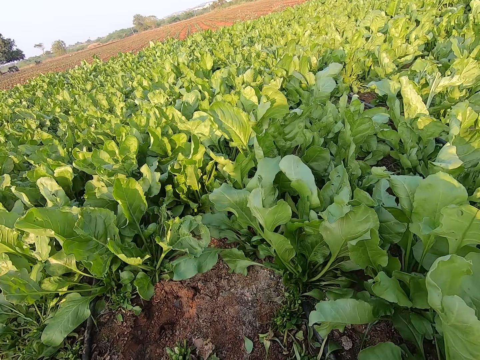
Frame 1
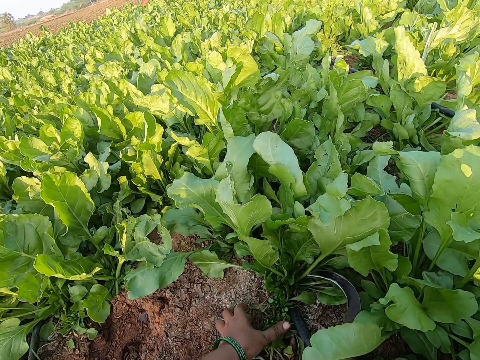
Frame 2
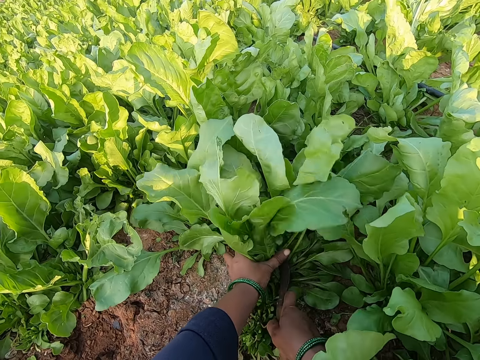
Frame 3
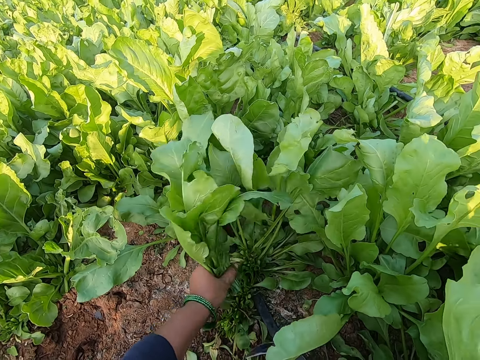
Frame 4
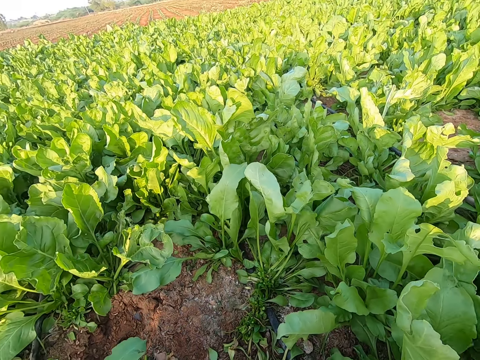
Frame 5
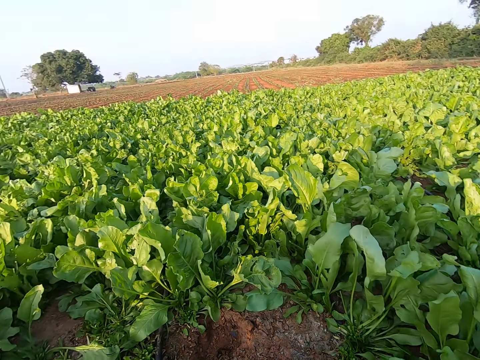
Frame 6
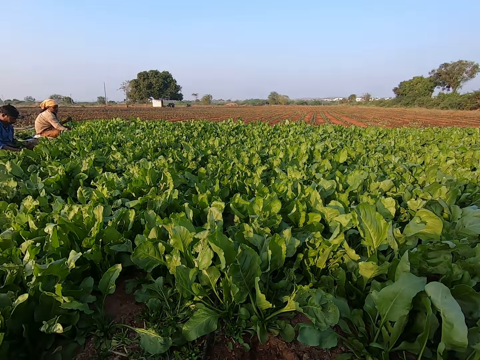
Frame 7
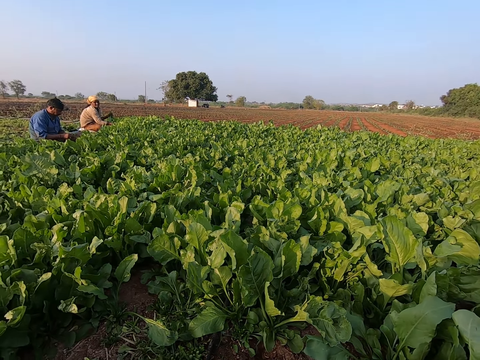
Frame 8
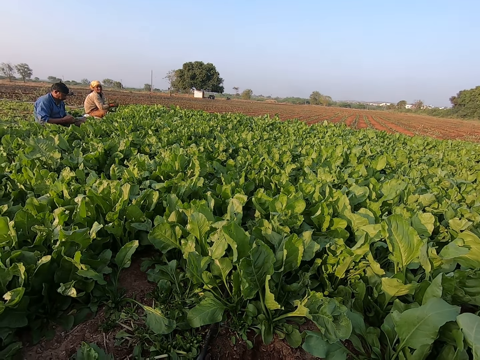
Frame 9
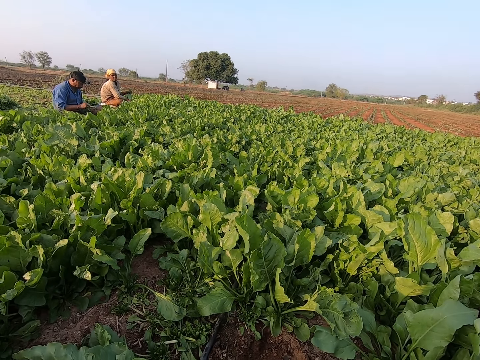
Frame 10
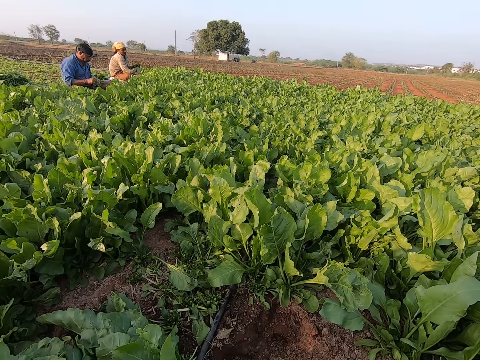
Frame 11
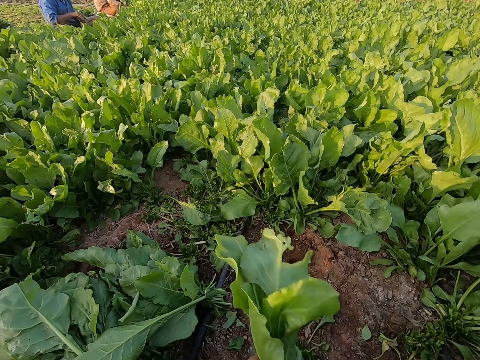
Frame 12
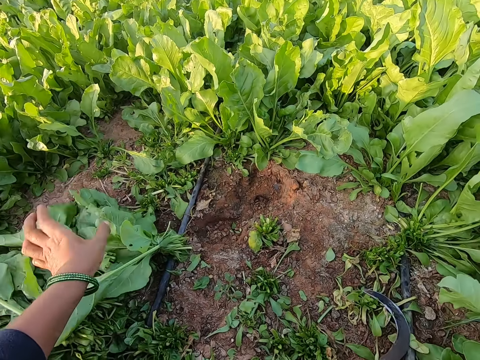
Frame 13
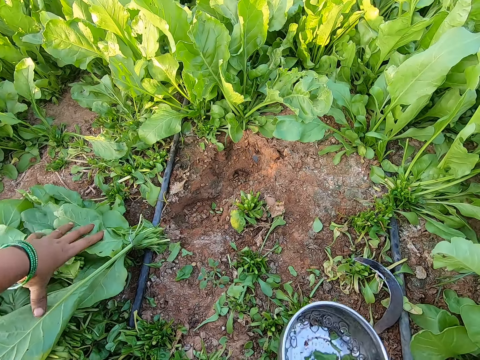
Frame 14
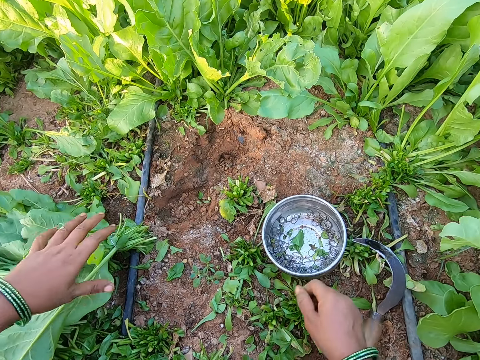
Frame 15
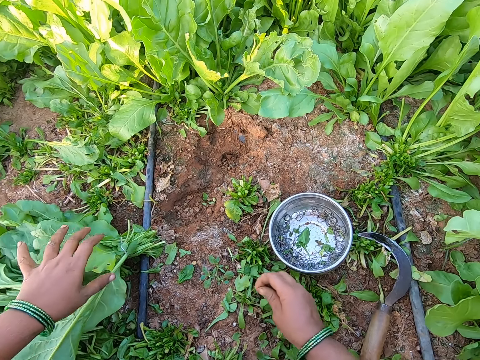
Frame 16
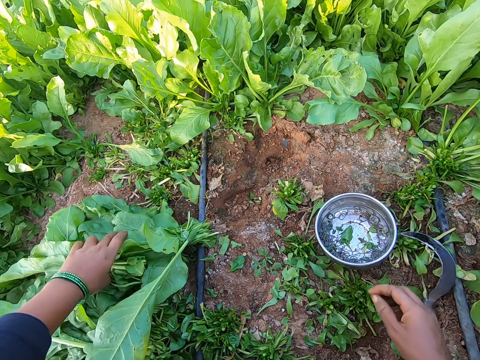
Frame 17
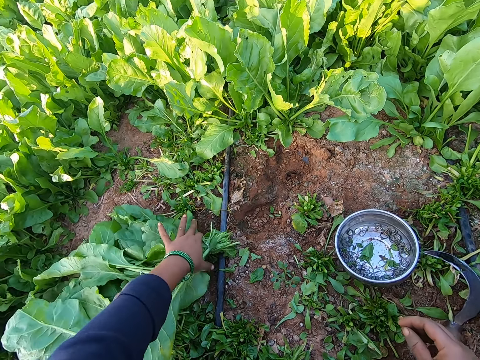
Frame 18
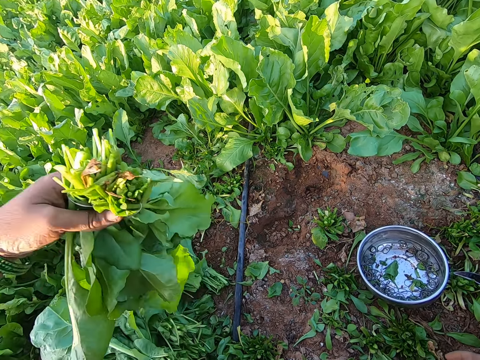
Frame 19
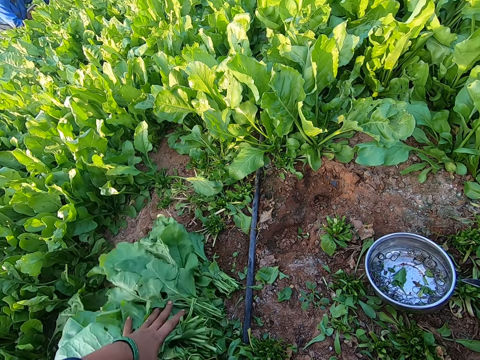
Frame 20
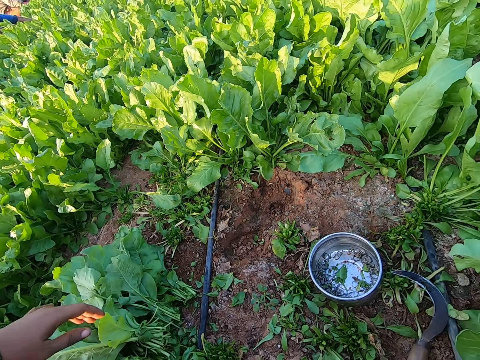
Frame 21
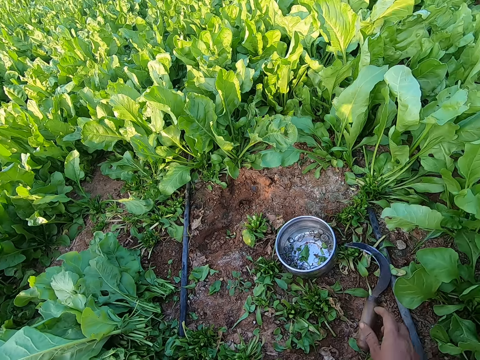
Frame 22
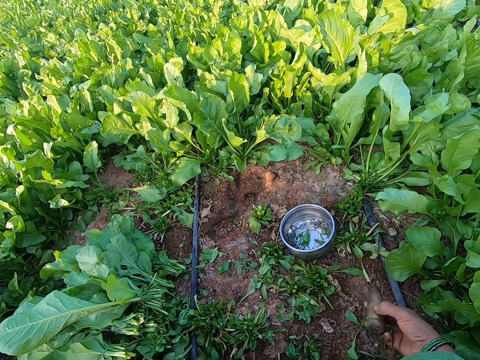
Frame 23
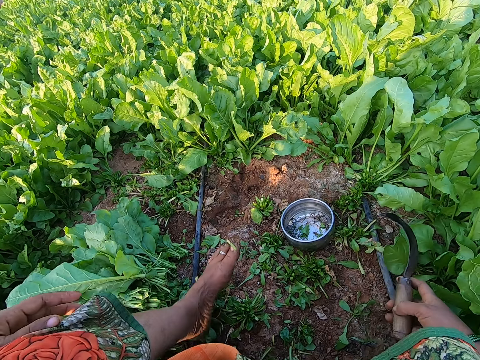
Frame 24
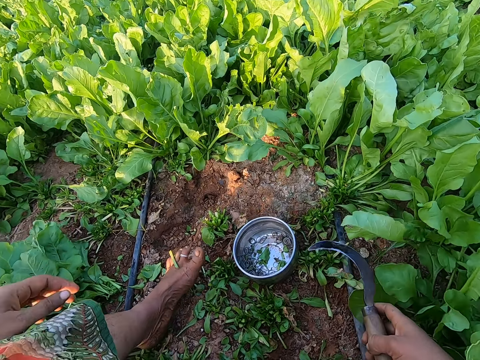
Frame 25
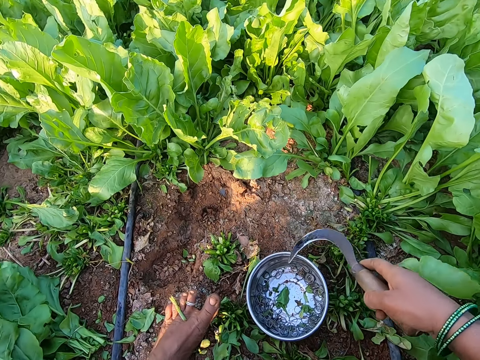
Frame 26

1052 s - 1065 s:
The camera wearer grabs a plant with her left hand. She cuts the plant with the sickle in her right hand. She drops the sickle in her right hand. She turns to the side. A man plucks a plank with a sickle in his right hand. The camera wearer drops the plant in her left hand on the ground. She holds the wrapped plants on the ground with her left hand. She drops the container in her right hand on the ground. She drops the rubber band in her right hand in the container on the ground. She holds the wrapped plants on the ground with her left hand. She picks up the sickle on the ground with her right hand. She holds the sickle.

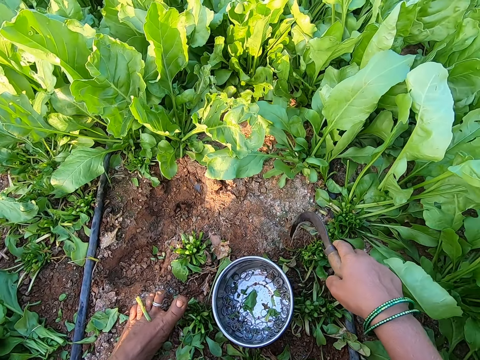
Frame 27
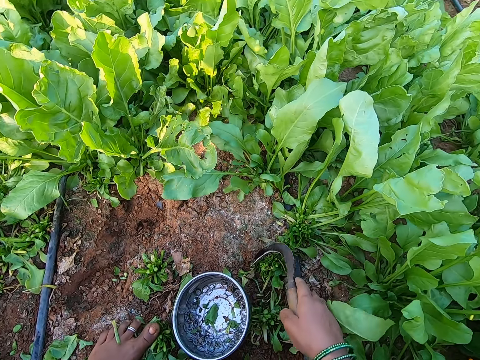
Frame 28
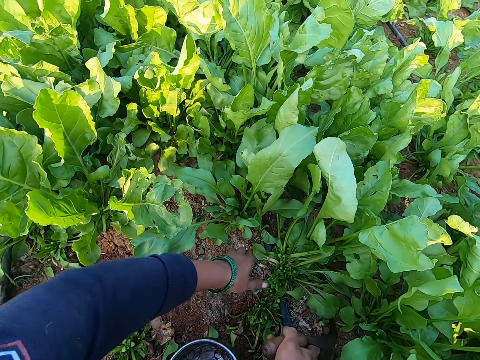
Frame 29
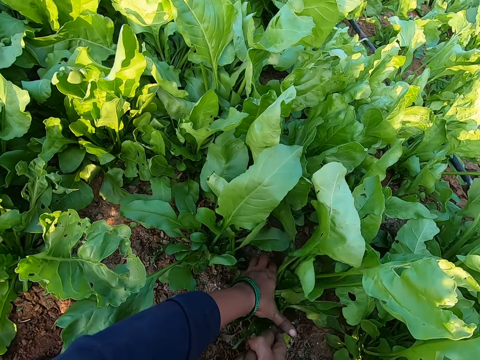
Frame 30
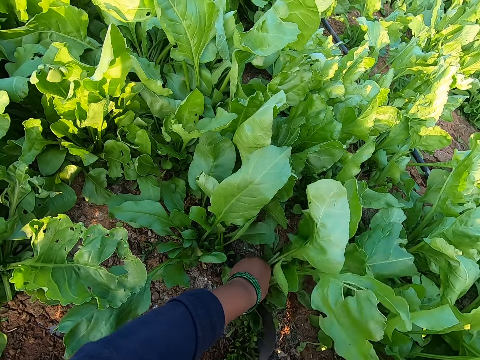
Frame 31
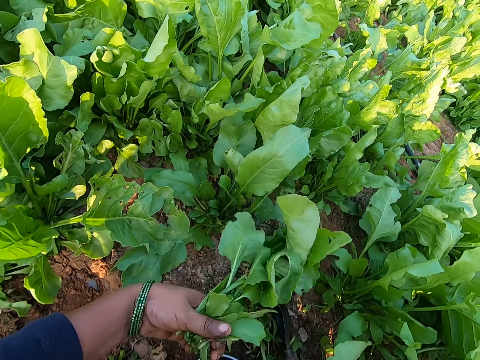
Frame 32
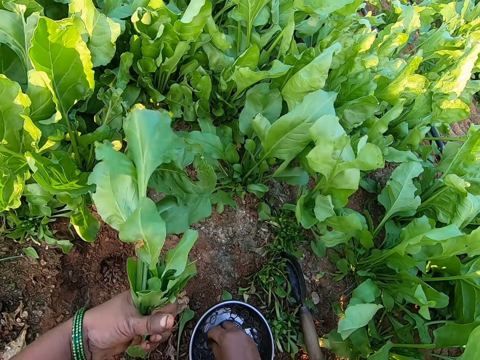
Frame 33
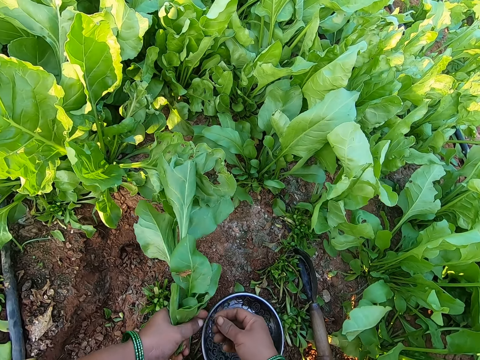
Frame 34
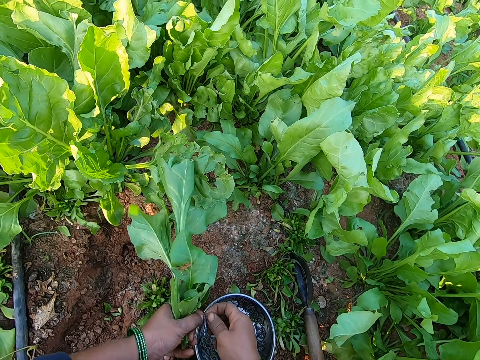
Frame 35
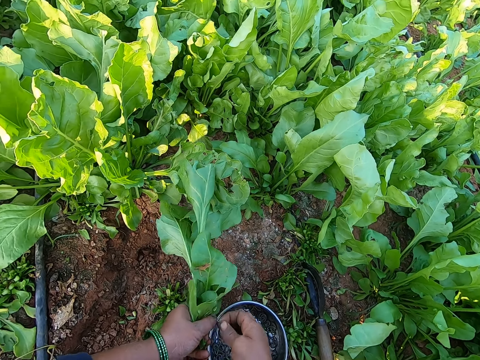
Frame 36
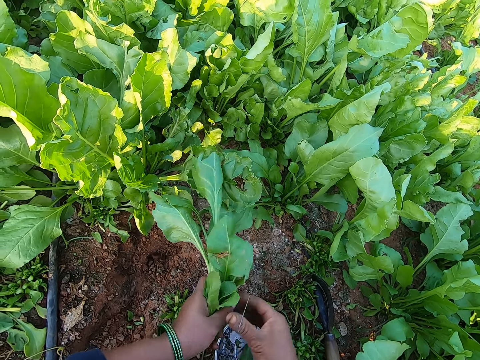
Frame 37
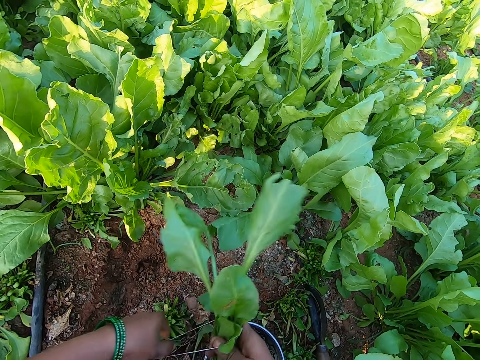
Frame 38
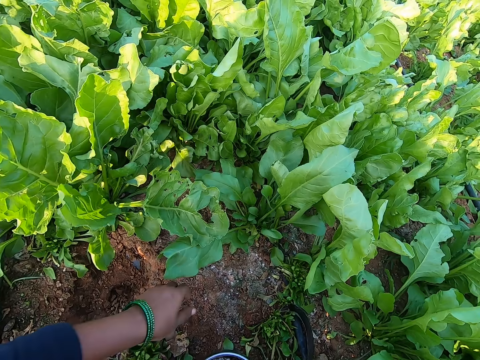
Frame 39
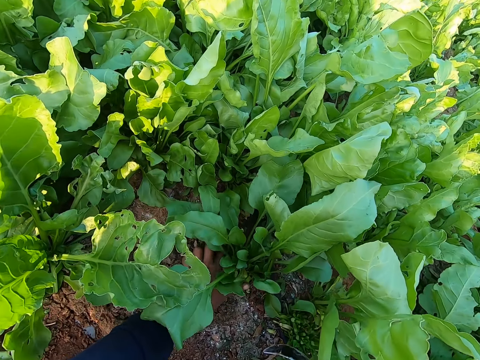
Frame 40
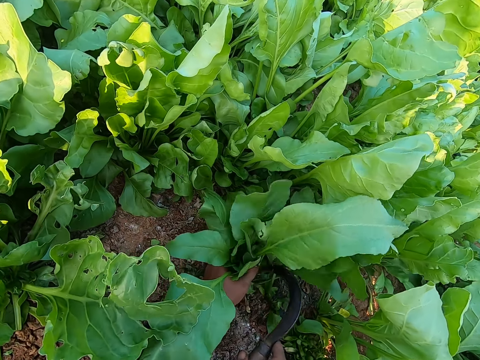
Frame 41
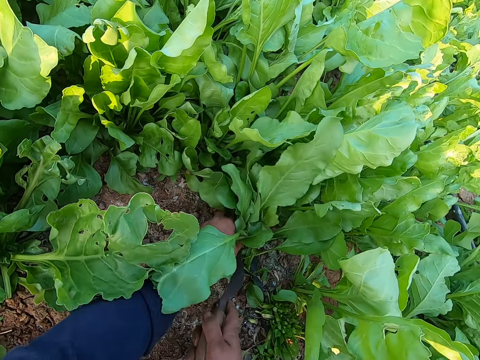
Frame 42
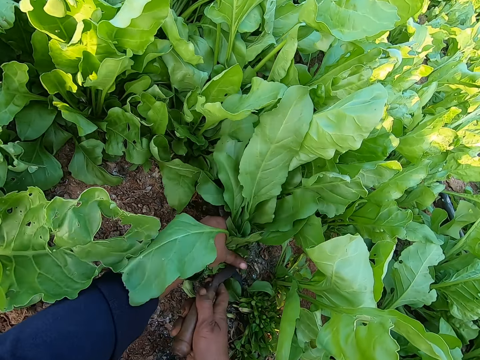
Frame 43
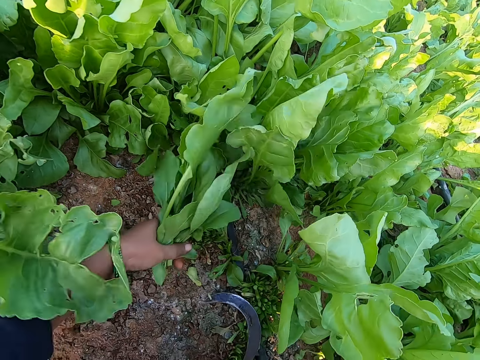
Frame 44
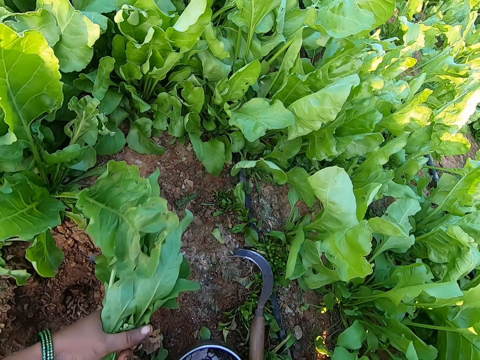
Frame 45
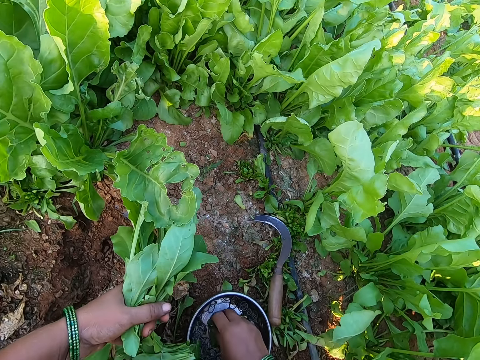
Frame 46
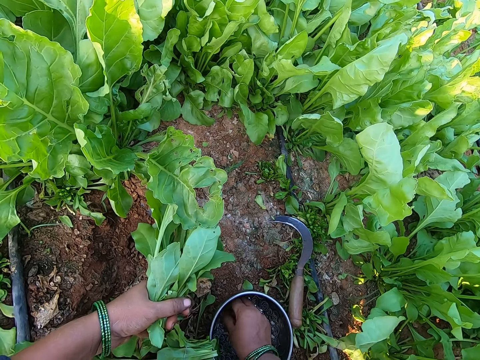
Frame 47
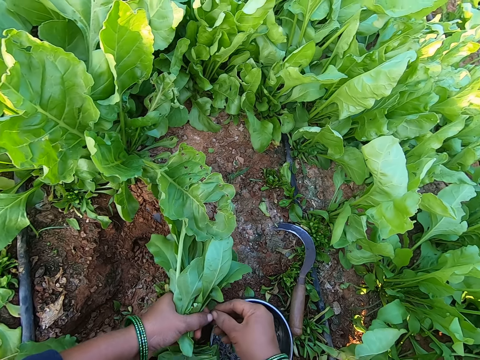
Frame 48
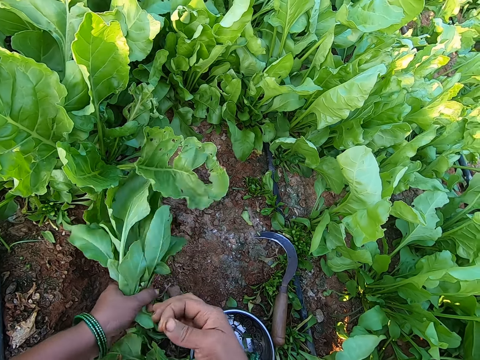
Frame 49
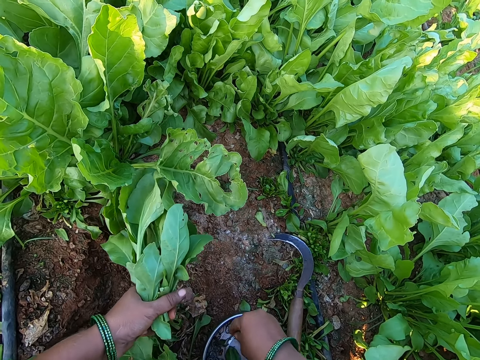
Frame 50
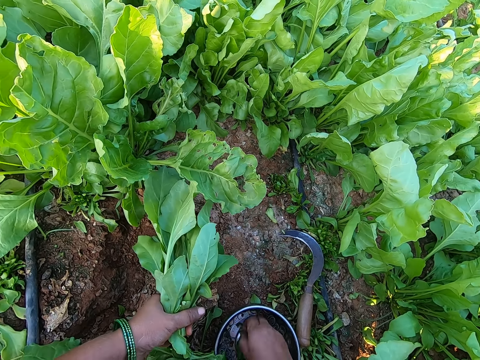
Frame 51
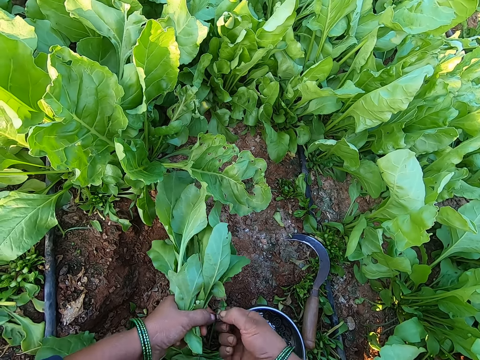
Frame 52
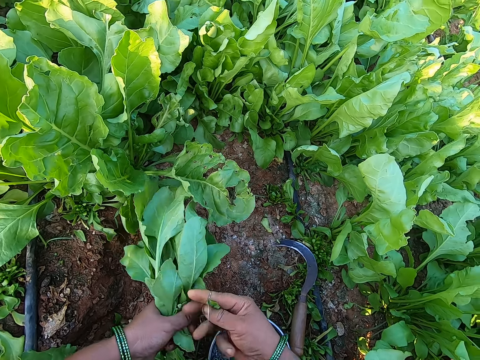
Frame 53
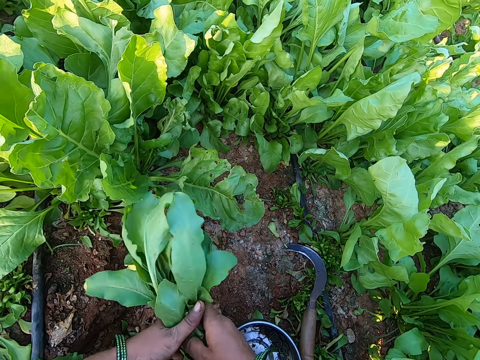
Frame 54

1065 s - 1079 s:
The camera wearer grabs a plant with her left hand. She cuts the plant with the sickle in her right hand. She drops the sickle in her right hand. She picks up a rubber band in the container on the ground with her right hand. She extends the rubber band with both hands. She adjusts the rubber band. She wraps the plant in her left hand with the rubber band in her right hand. She grabs a plant with her left hand. She cuts the plant with the sickle in her right hand. She drops the sickle in her right hand. She picks up a rubber band in the container on the ground with her right hand. She extends the rubber band with both hands. She adjusts the rubber band. She picks up a rubber band in the container on the ground with her right hand. She extends the rubber band with both hands. She ties a spinach bunch with the band.
